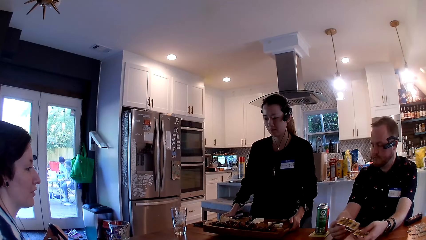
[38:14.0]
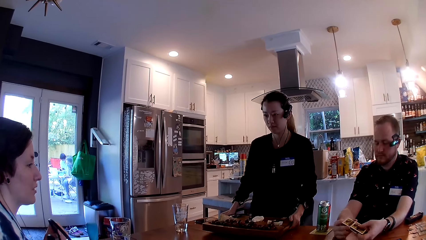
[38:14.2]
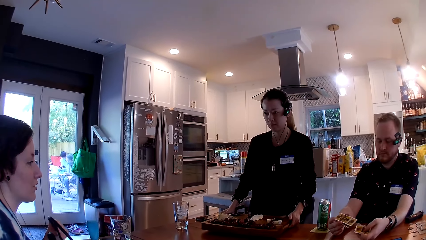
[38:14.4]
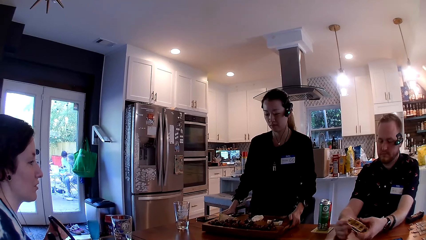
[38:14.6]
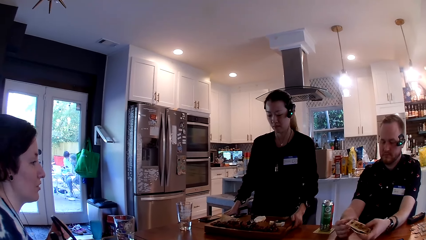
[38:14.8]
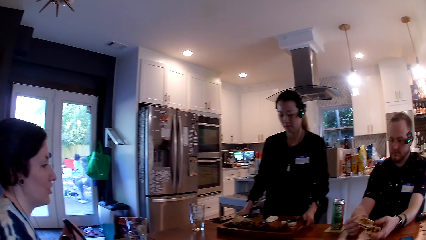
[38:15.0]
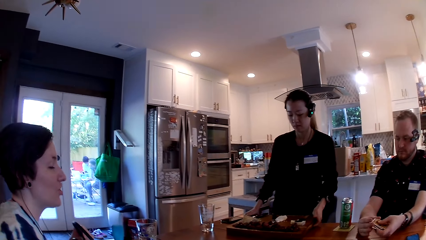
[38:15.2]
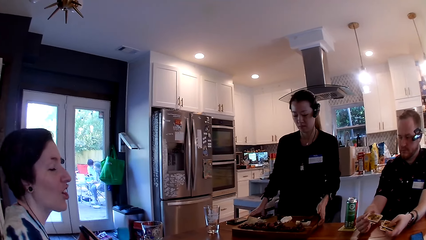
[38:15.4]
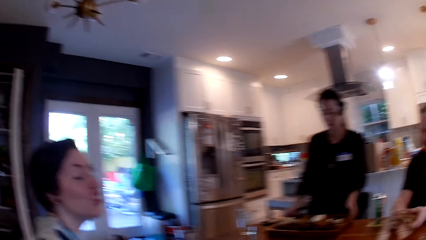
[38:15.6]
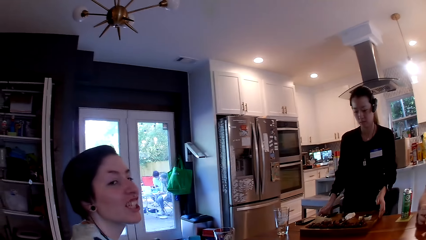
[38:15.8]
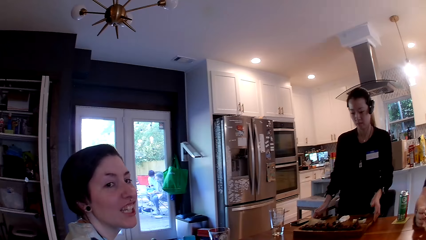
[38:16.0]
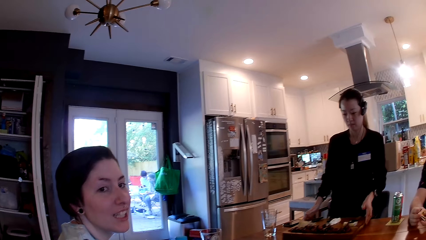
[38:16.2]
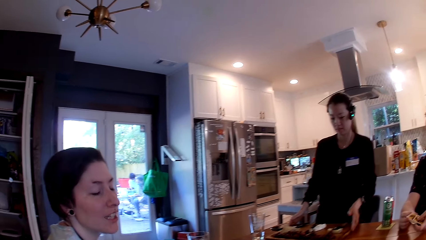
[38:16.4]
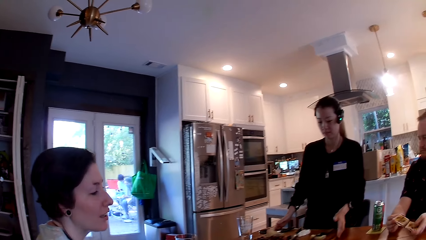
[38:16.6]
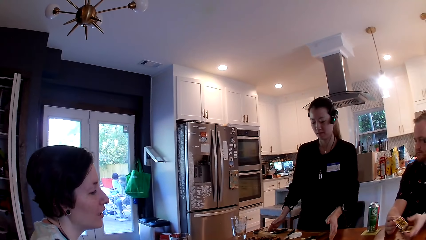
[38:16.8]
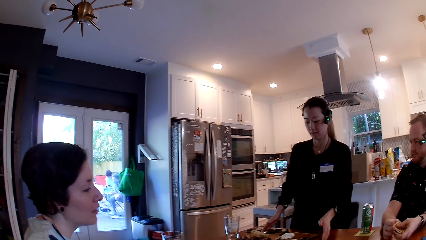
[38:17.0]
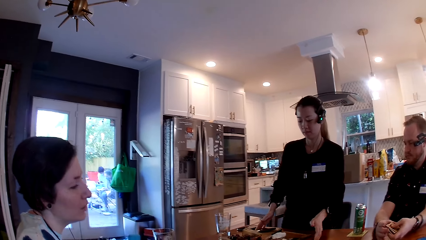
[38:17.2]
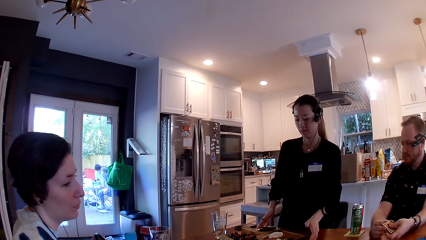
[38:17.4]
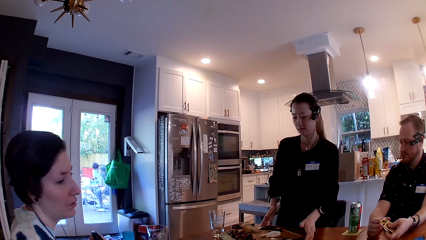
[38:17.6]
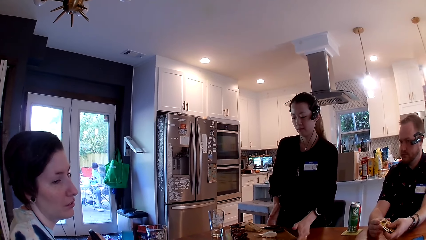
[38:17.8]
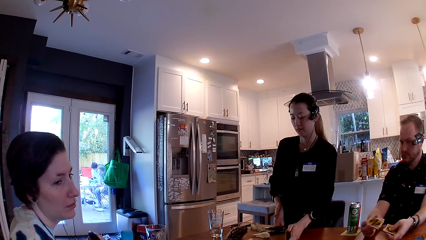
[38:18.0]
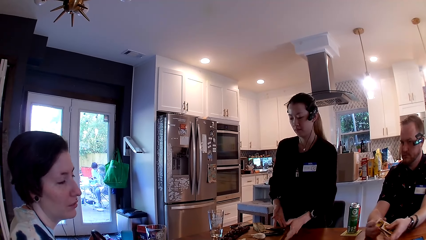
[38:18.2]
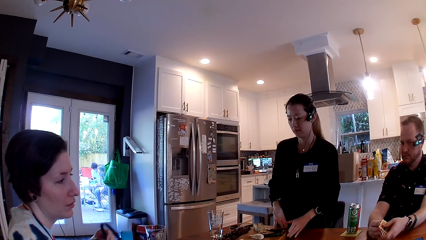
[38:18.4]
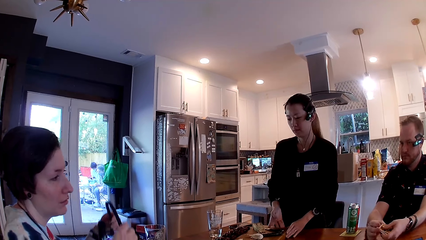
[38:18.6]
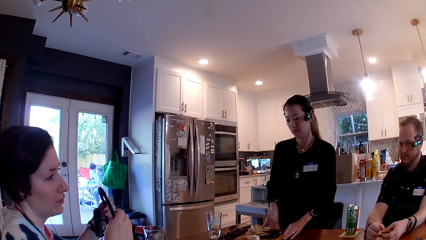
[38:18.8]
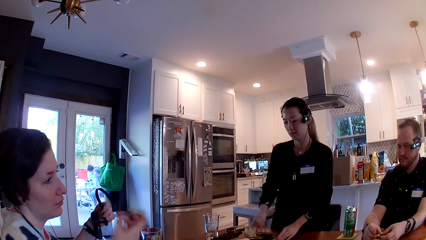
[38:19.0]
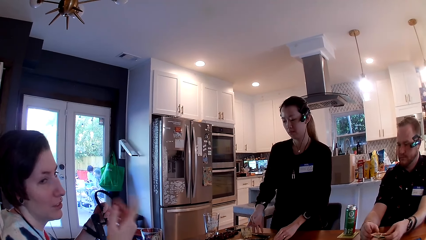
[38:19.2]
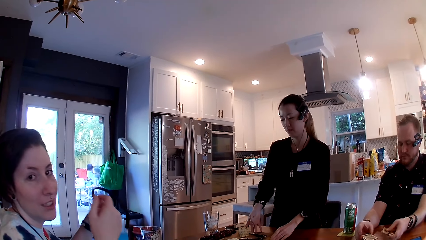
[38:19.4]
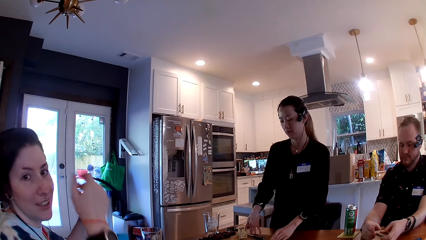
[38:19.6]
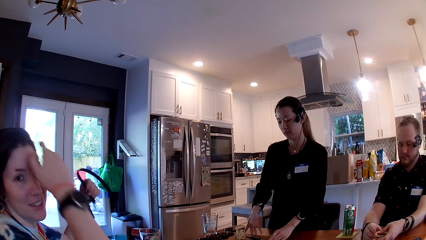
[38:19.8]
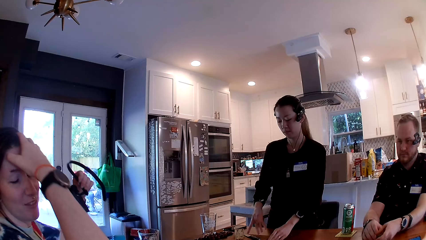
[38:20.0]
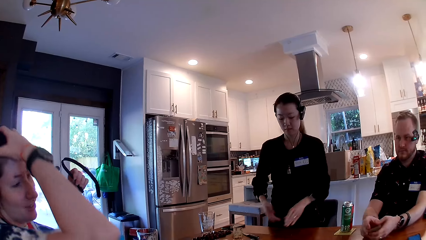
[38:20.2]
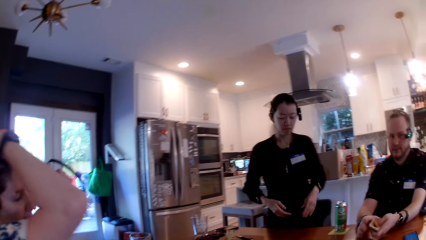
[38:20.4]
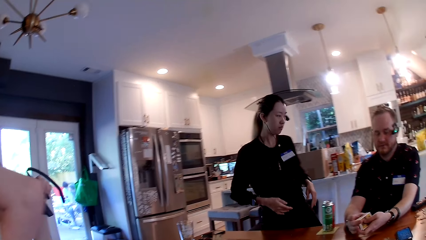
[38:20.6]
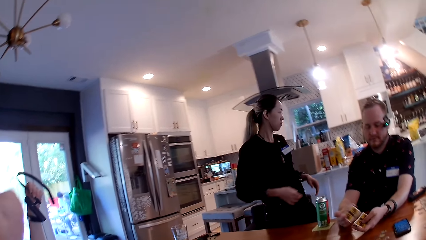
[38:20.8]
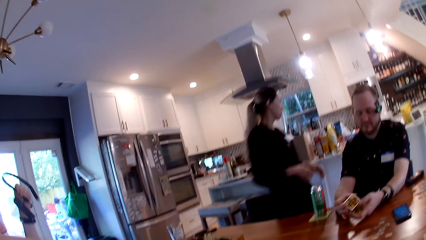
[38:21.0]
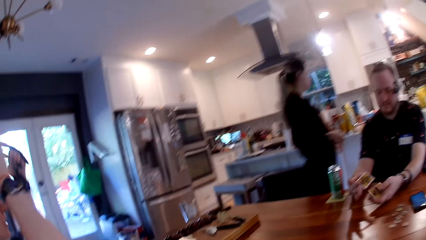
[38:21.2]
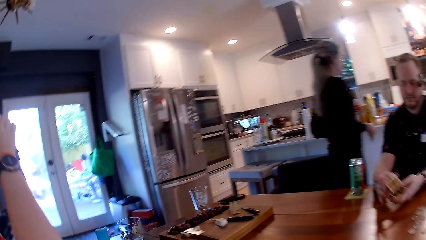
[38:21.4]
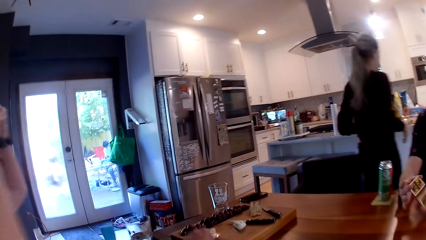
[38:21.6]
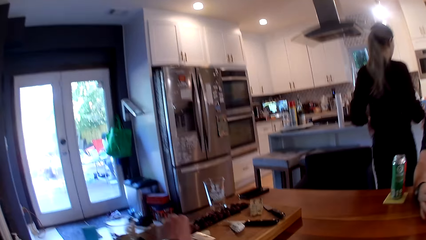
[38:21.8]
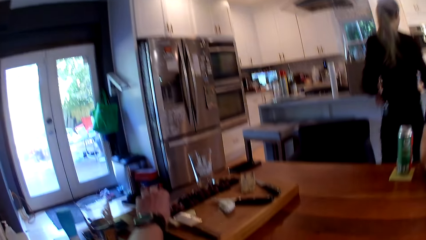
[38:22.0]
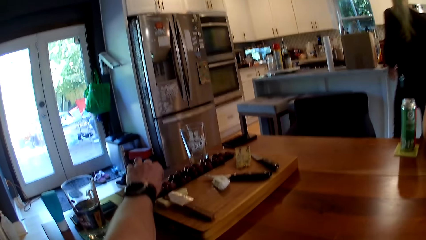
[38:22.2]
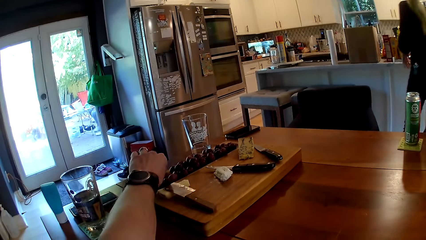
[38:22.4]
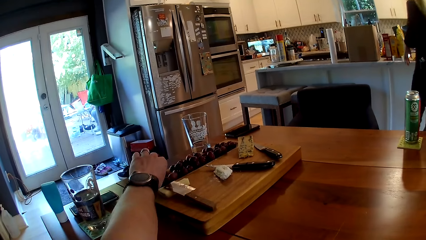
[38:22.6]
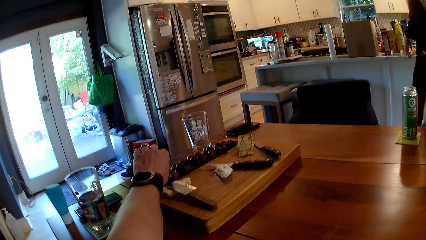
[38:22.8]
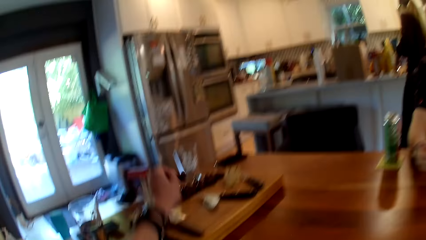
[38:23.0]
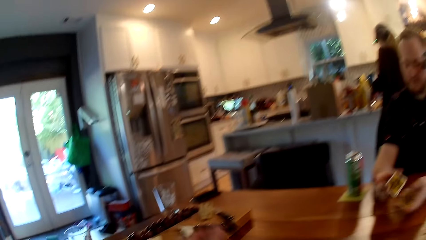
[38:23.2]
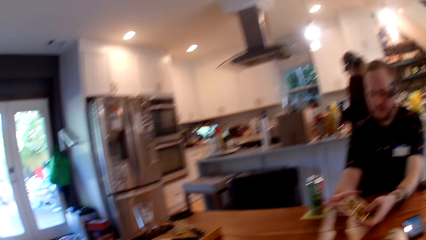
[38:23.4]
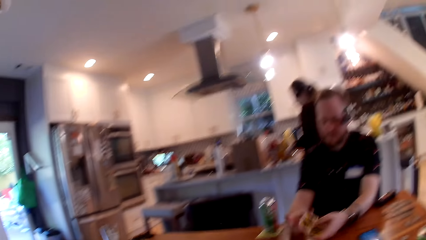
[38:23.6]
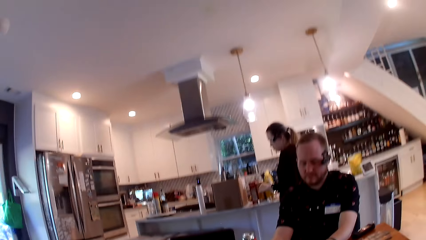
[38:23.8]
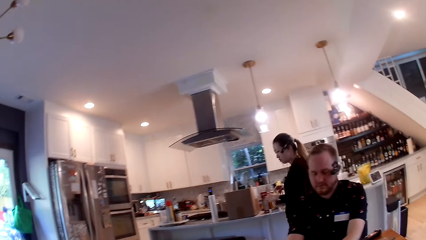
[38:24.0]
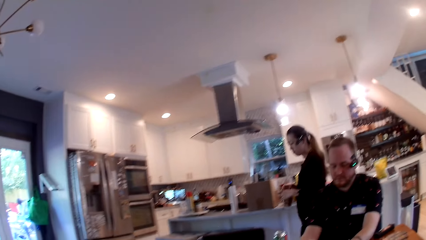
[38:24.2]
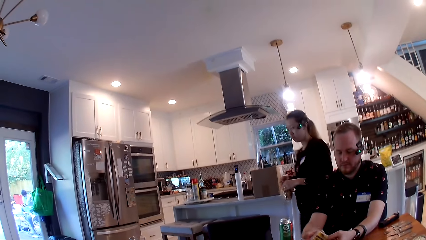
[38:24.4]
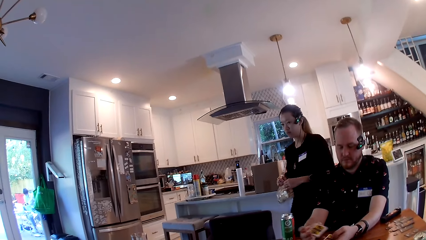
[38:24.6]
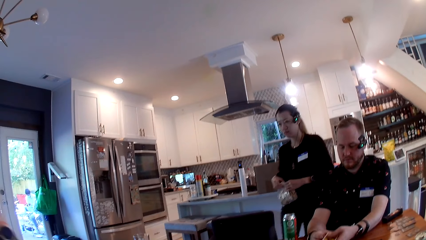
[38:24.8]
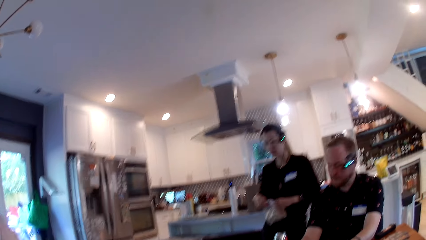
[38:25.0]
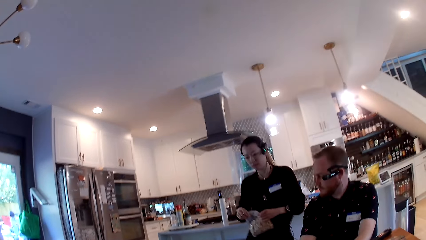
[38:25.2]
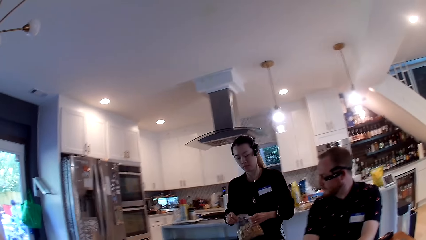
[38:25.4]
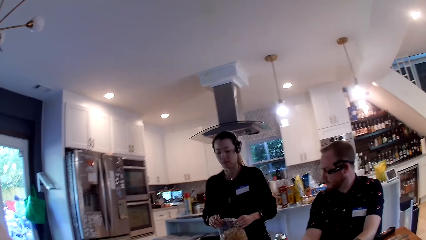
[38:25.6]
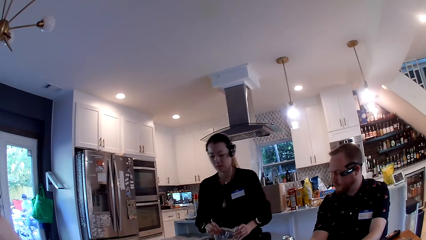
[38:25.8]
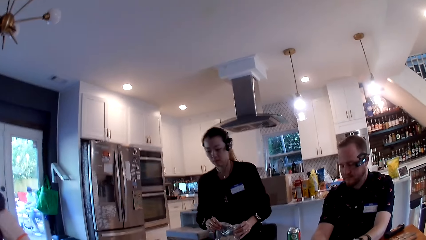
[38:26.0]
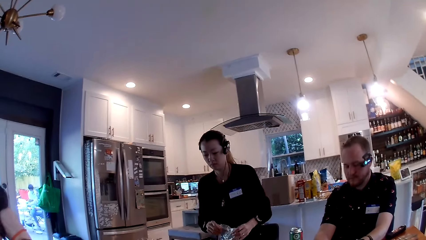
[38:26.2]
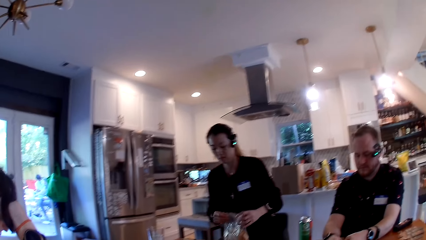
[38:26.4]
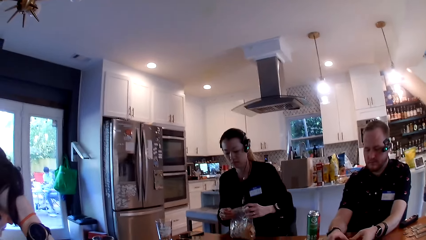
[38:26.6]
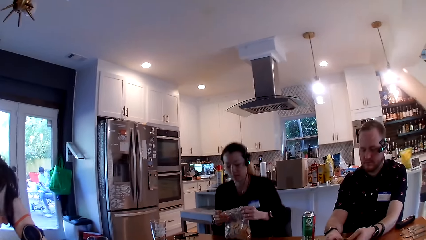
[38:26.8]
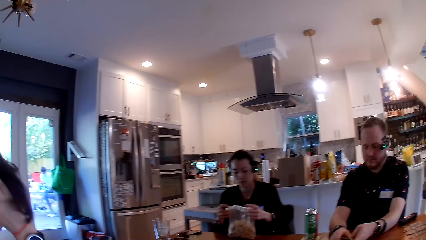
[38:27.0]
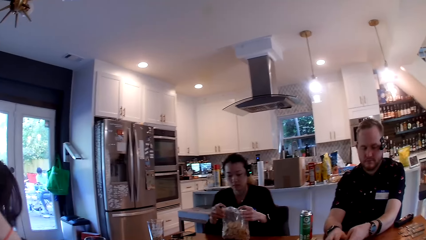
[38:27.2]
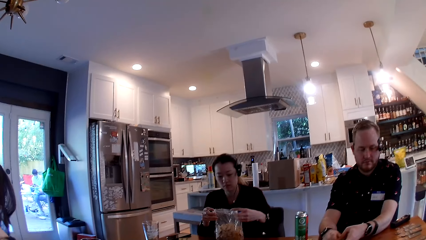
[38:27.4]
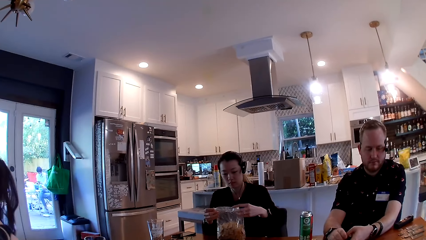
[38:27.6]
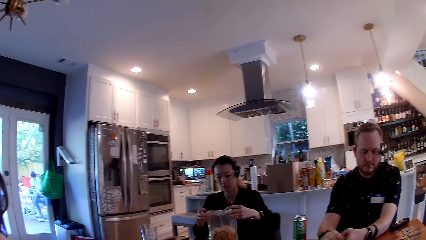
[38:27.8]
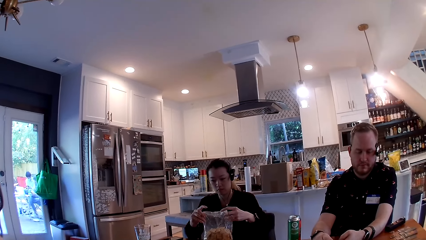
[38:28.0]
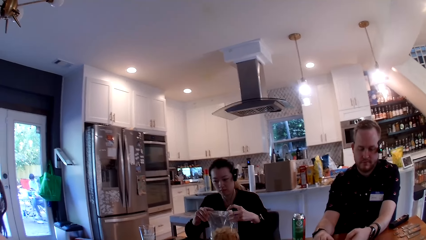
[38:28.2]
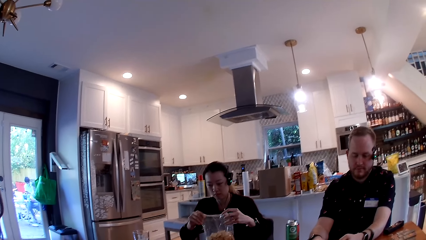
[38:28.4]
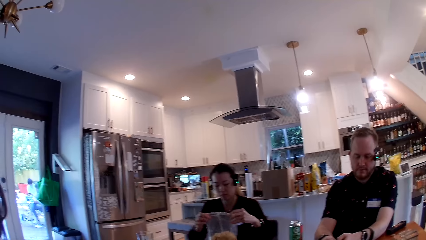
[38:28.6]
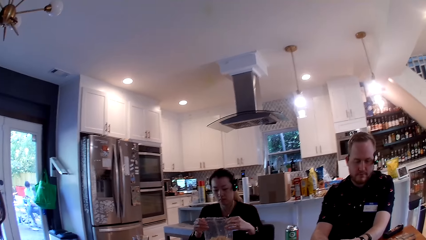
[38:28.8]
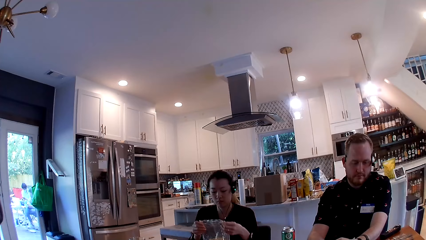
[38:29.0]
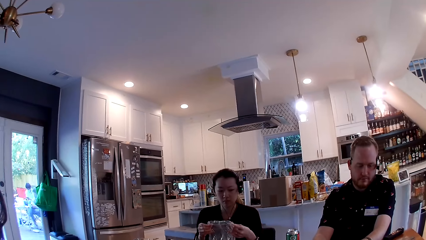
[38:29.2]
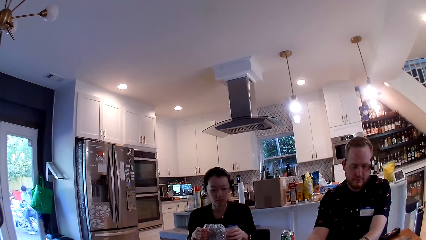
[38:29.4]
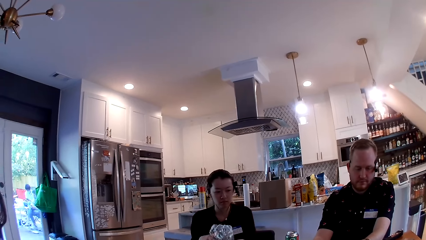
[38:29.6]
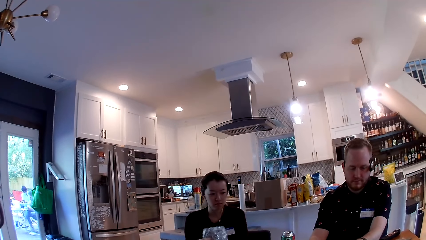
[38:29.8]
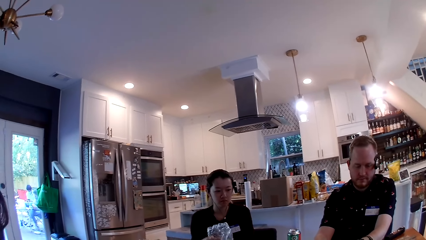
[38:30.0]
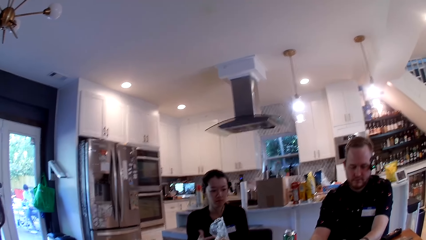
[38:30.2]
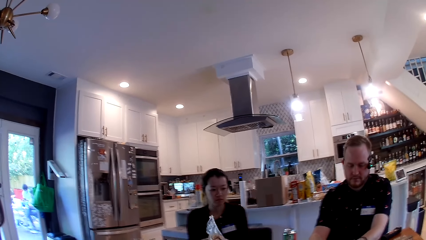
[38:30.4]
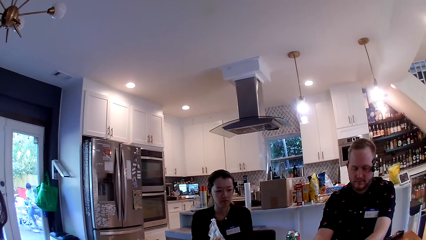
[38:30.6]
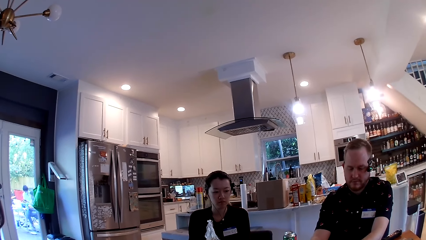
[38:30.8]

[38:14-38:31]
The woman drops the tray on the table with her hands. The camera wearer converses with another woman. A third woman holds an earpiece with her left hand. The camera wearer looks around. The first woman walks away from the table. The camera wearer moves the left hand. He picks up a grape on the tray with his left hand. He pulls back the left hand and looks around. The first woman holds a bag of chips with her hands. She walks to the card table. She sits on a chair beside the table. She opens the bag of chips with her hands.
